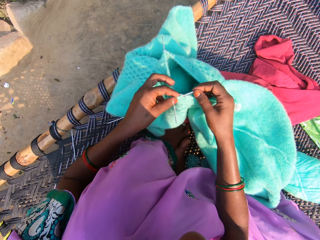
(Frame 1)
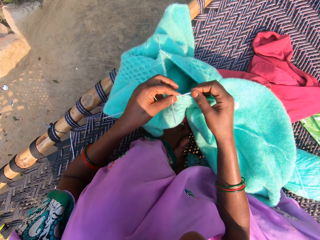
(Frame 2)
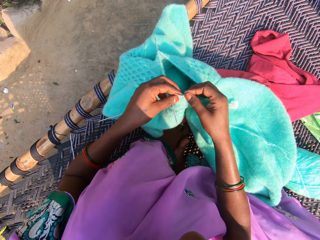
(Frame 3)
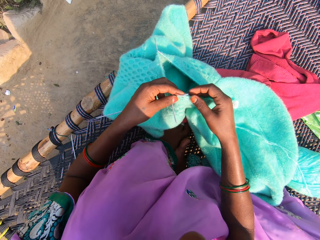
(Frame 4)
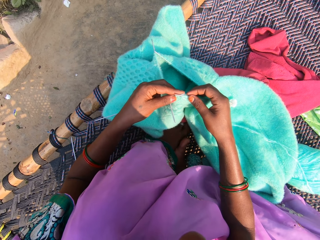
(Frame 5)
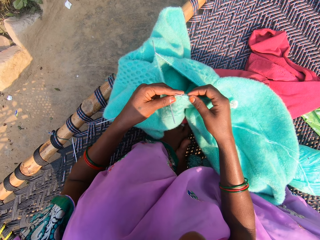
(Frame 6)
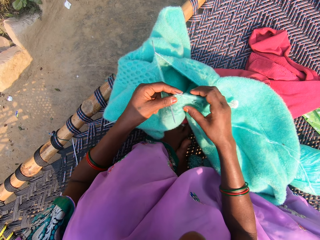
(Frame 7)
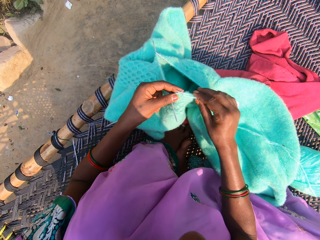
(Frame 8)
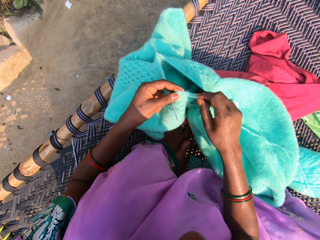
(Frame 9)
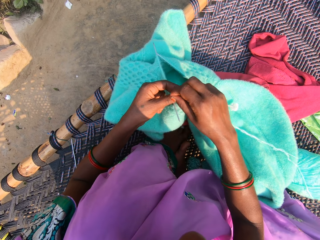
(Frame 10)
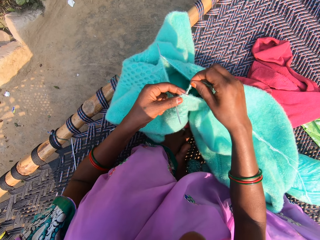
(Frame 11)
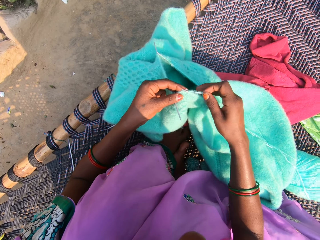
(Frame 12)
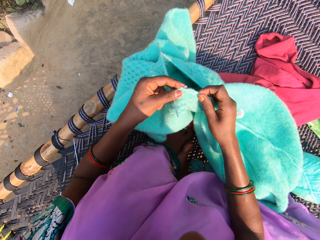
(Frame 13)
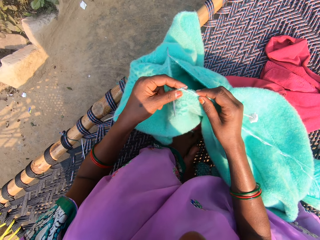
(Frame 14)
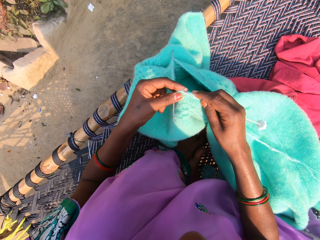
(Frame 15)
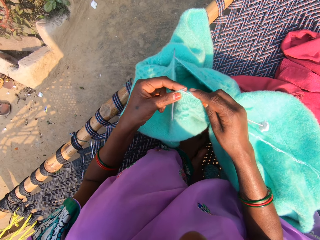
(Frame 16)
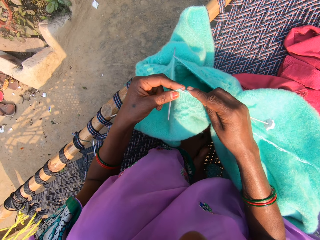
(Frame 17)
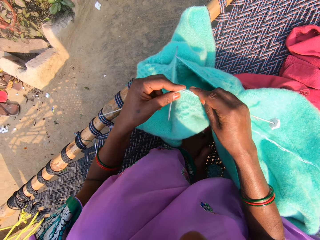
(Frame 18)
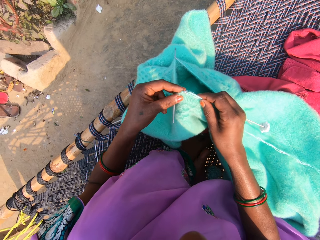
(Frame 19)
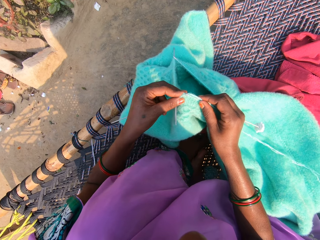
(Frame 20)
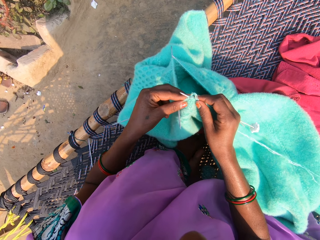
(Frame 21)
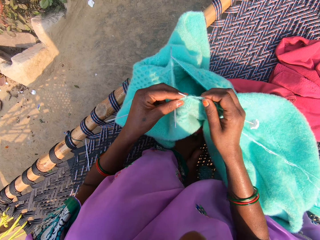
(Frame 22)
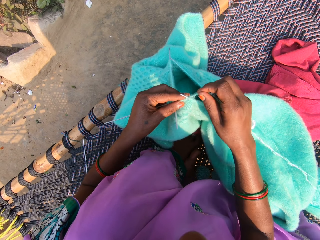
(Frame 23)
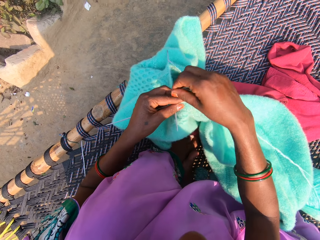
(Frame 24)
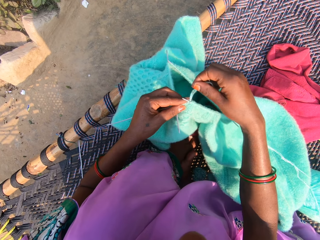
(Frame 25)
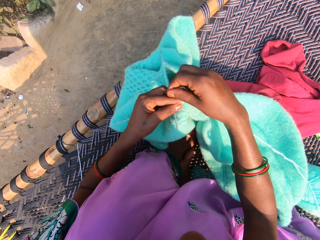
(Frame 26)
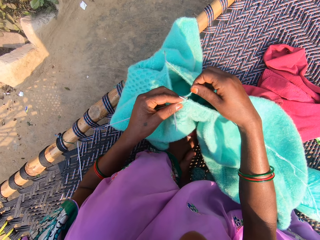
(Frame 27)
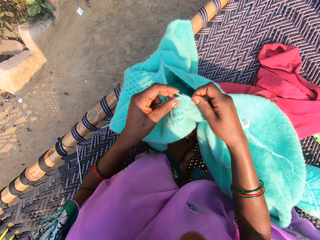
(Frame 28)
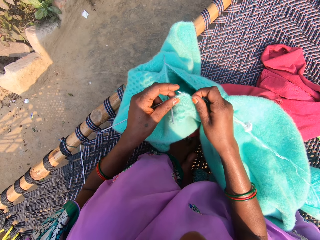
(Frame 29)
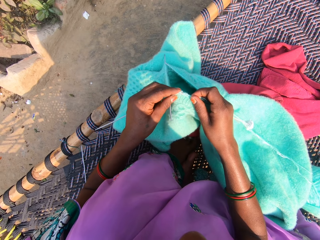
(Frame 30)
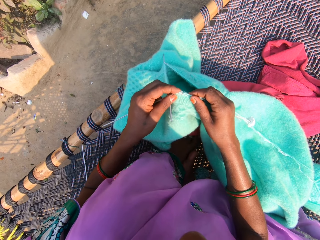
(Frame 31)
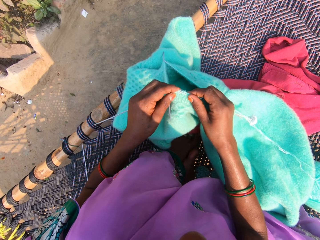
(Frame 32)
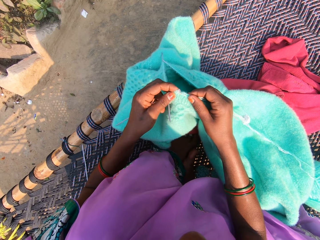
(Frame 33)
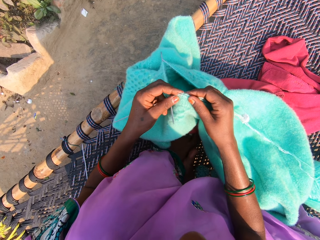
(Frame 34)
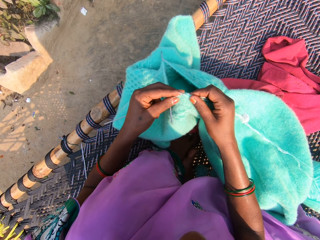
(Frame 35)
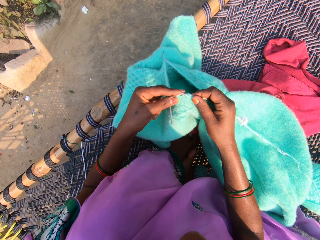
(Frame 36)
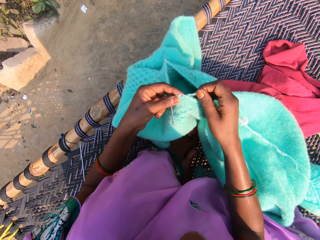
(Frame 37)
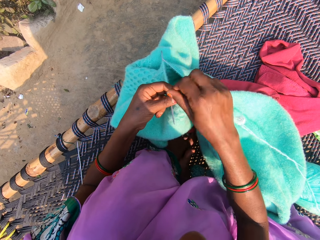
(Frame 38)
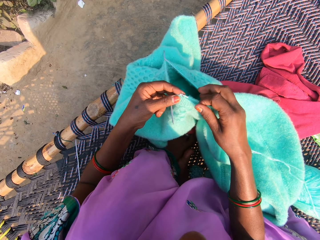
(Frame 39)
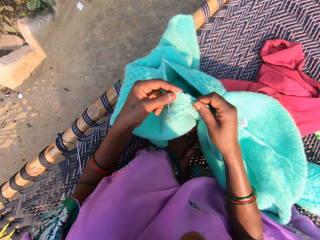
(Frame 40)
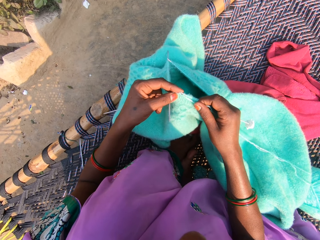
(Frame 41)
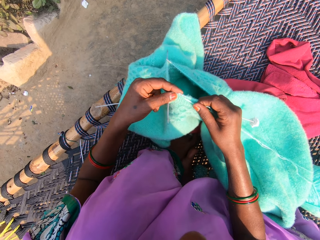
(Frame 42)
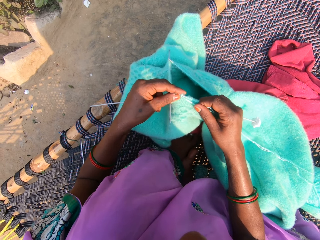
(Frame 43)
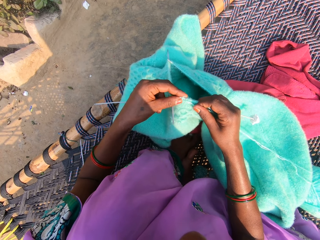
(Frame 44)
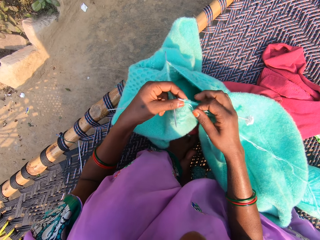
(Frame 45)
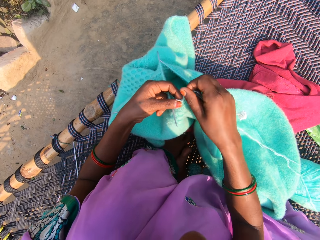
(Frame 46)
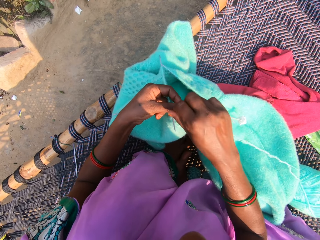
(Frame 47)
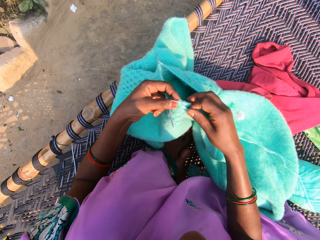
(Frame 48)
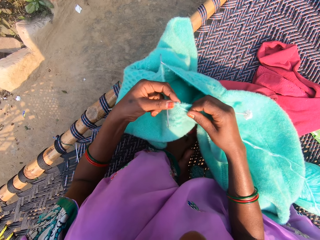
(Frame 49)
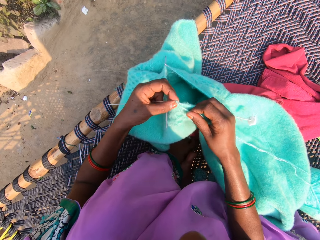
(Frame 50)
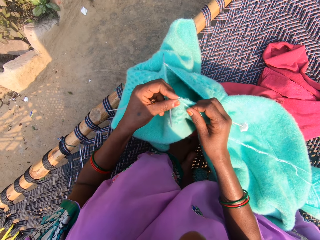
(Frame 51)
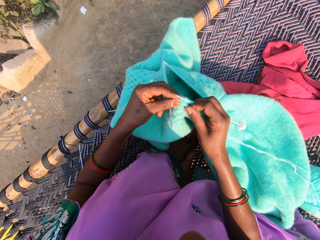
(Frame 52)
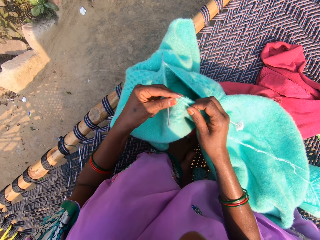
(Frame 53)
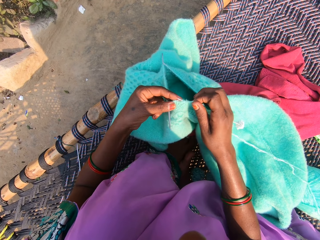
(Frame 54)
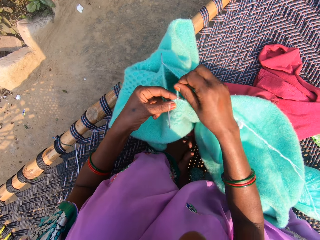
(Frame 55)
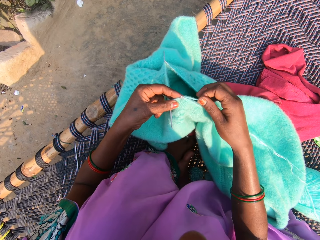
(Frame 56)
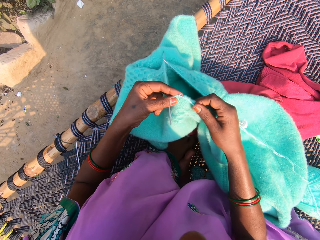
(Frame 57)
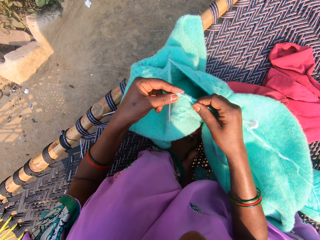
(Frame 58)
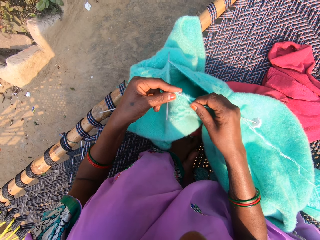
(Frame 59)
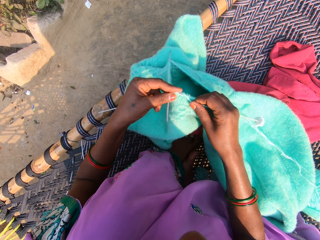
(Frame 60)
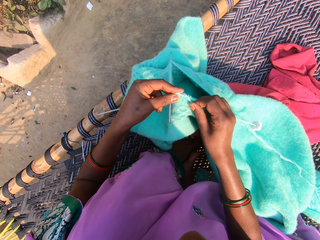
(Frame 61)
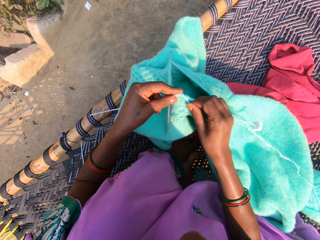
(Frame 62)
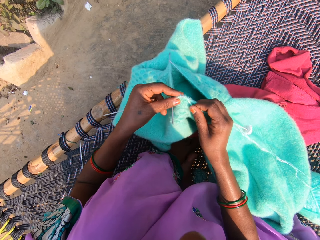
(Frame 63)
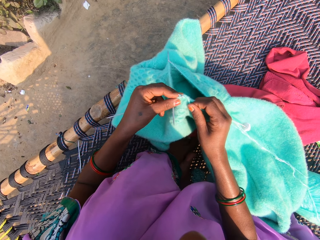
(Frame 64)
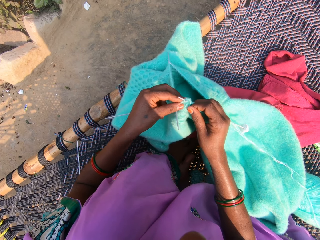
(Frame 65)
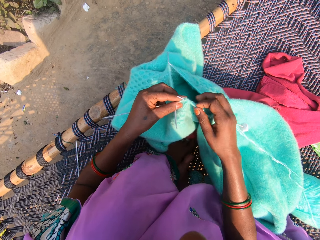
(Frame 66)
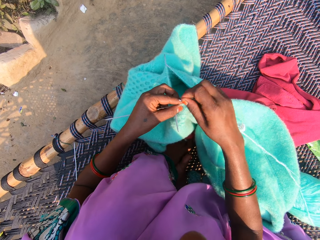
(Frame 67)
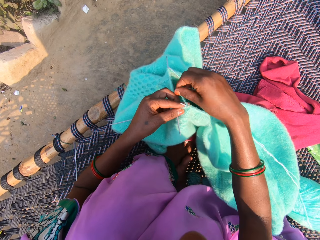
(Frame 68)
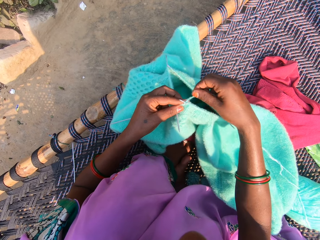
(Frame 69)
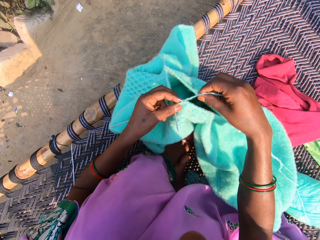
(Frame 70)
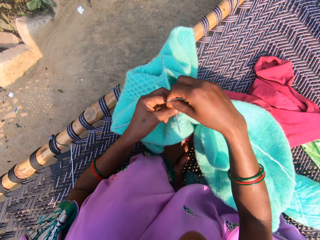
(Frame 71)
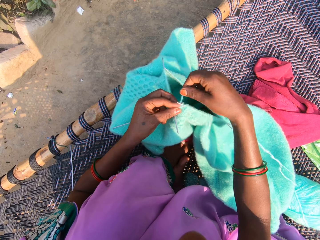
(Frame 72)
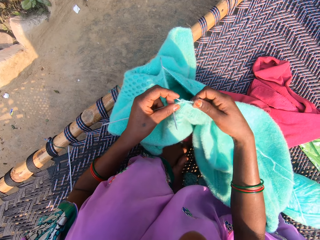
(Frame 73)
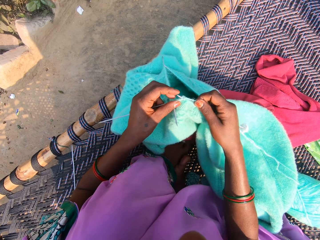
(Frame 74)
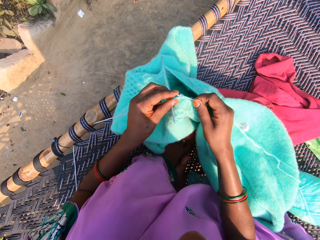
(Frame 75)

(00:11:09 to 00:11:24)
The camera wearer knits the fabric using knitting needles. She rolls the yarn on the needle. She adjusts the yarn on a knitting needle. She knits the yarn with the needles in her hands. She rolls the yarn on the needle. She adjusts the yarn on the knitting needle. She knits the yarn with the needles in her hands. She adjusts the yarn on the knitting needle. She knits the fabric using the knitting needles. She adjusts the yarn on the knitting needle. She rolls the yarn on the needle. She knits the yarn with the needles in her hands. She rolls the yarn on the needle. She adjusts the yarn on the knitting needle. She knits the yarn with the needles in her hands. She rolls the yarn on the needle. She adjusts the yarn on the knitting needle.

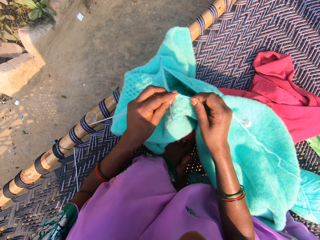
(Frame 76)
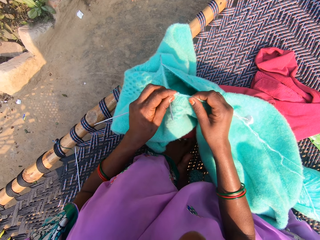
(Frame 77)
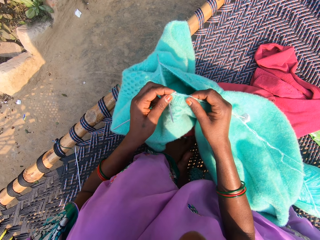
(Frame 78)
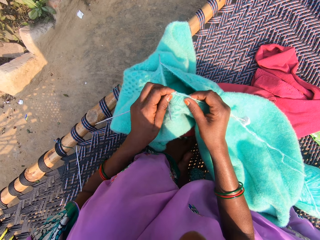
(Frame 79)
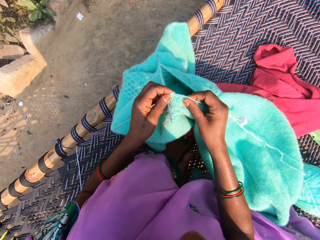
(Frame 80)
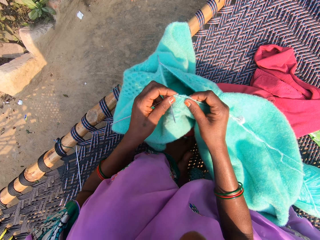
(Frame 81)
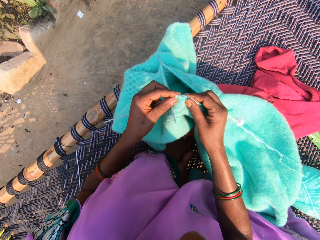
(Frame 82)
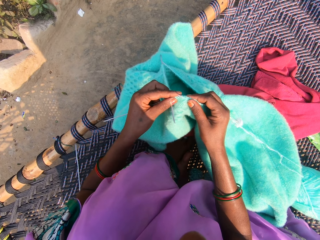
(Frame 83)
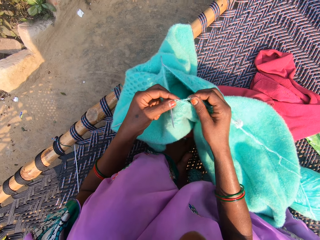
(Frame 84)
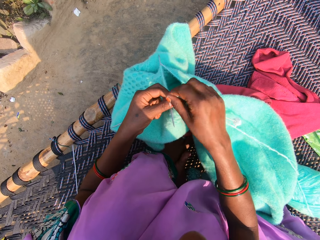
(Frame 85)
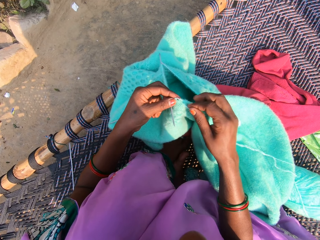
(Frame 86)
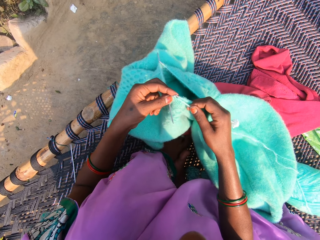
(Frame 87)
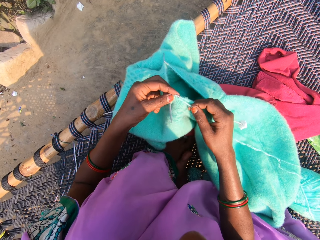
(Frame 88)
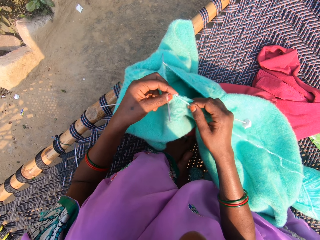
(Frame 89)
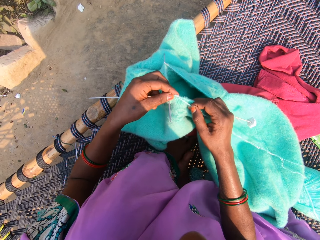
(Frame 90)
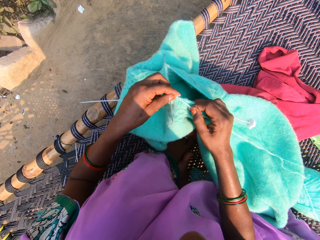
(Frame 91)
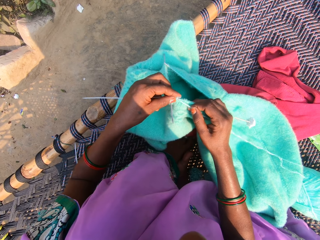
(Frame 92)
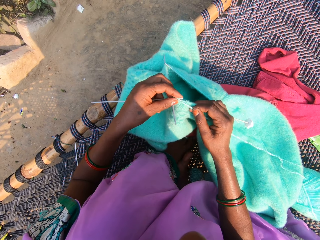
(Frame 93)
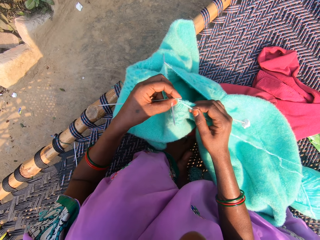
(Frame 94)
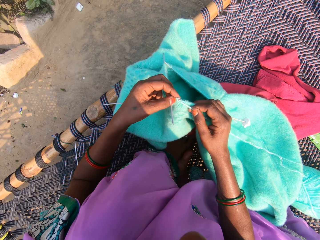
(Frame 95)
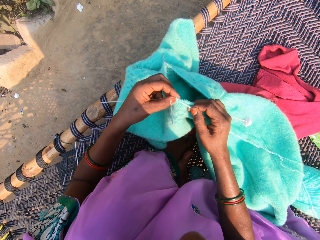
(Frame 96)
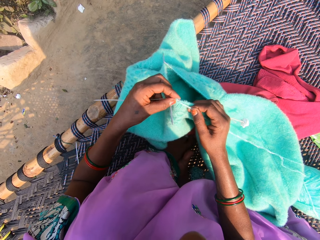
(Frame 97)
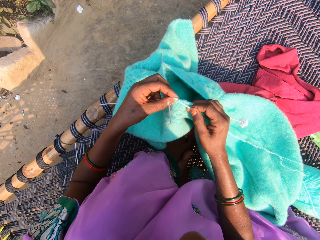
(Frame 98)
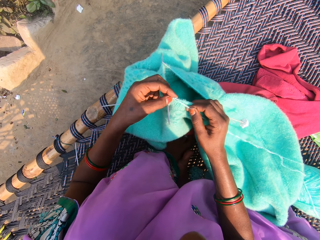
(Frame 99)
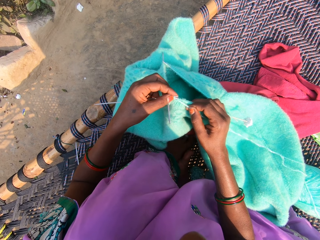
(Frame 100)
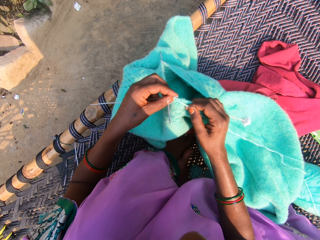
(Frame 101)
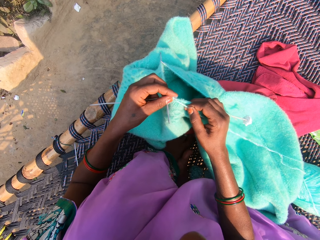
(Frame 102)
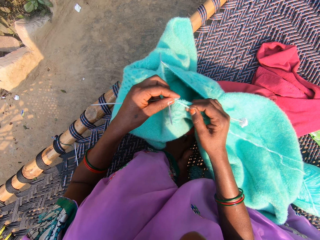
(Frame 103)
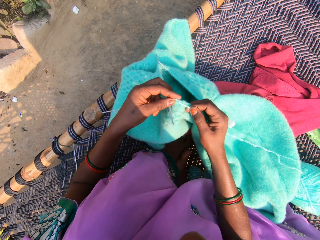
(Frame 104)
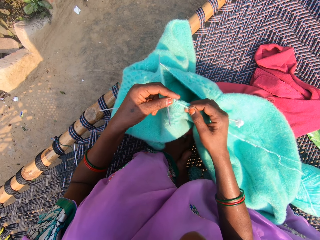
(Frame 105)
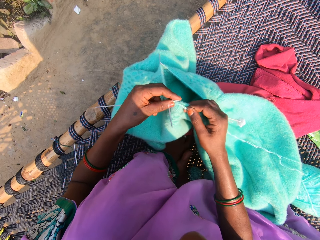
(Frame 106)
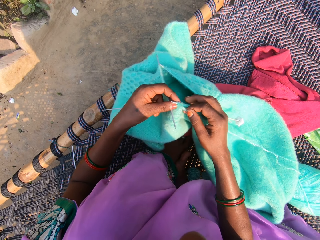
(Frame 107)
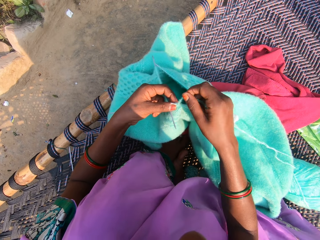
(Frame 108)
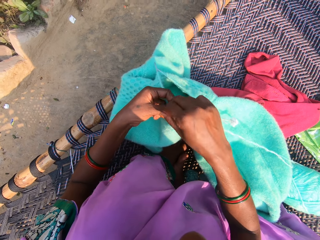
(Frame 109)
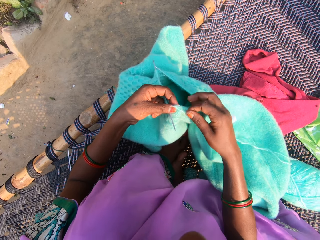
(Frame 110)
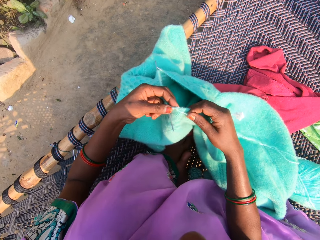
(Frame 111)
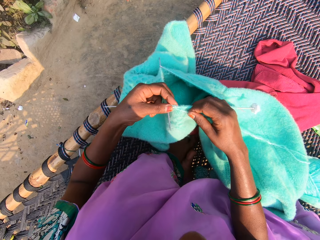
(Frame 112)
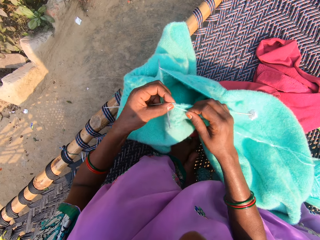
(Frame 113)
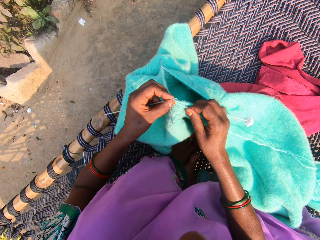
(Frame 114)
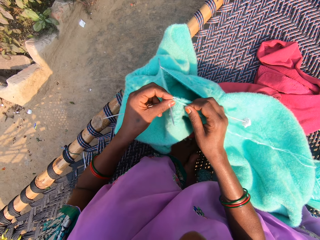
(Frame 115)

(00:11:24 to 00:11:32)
The camera wearer knits the fabric using knitting needles. She adjusts the yarn on a knitting needle. She knits the yarn with the needles in her hands. She adjusts the yarn on the knitting needle. She rolls the yarn on the needle.
